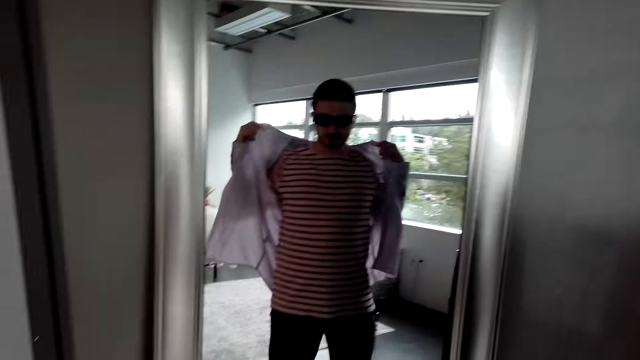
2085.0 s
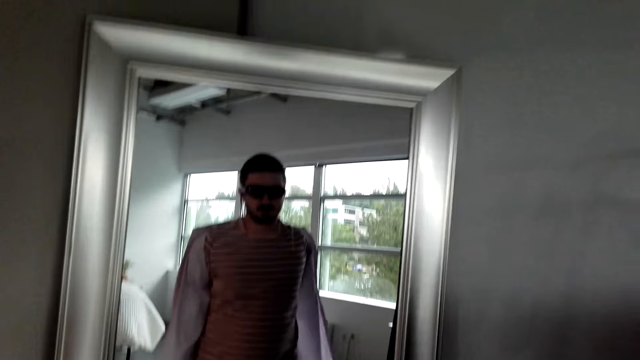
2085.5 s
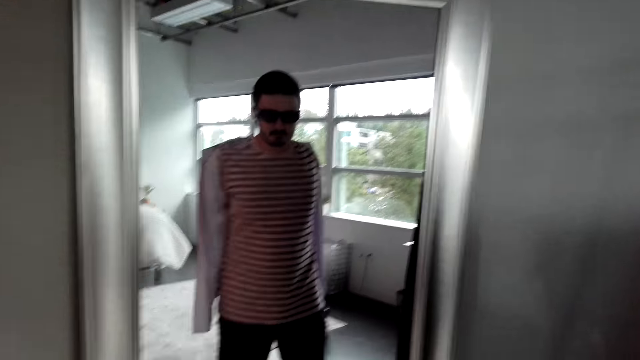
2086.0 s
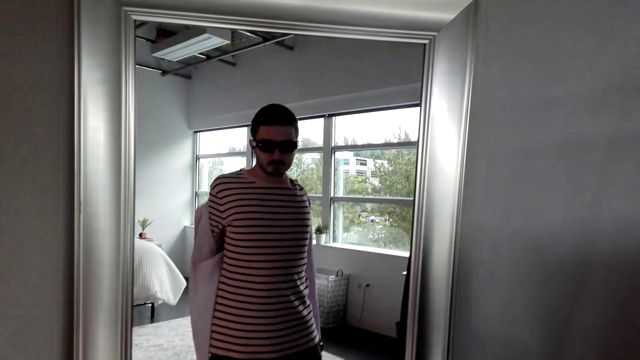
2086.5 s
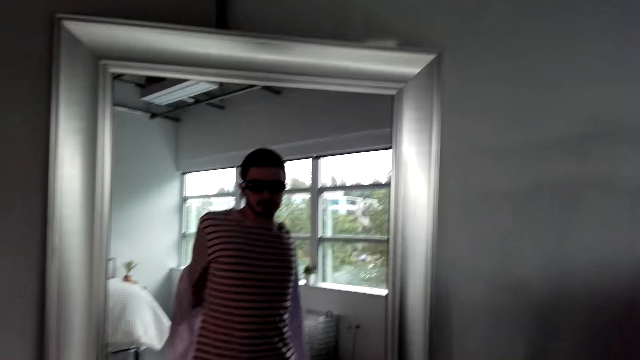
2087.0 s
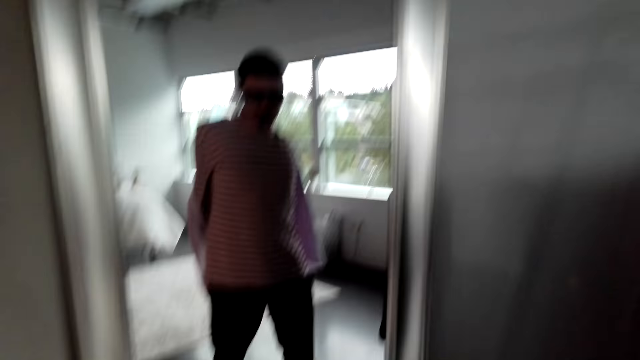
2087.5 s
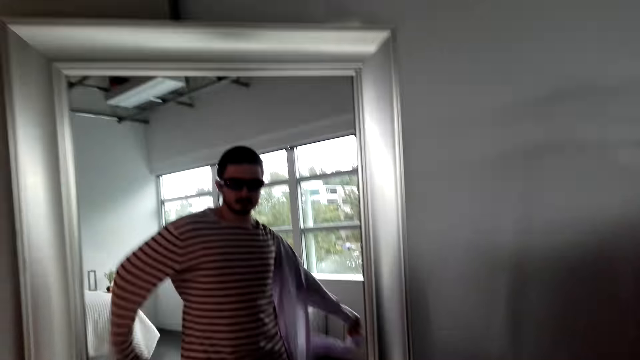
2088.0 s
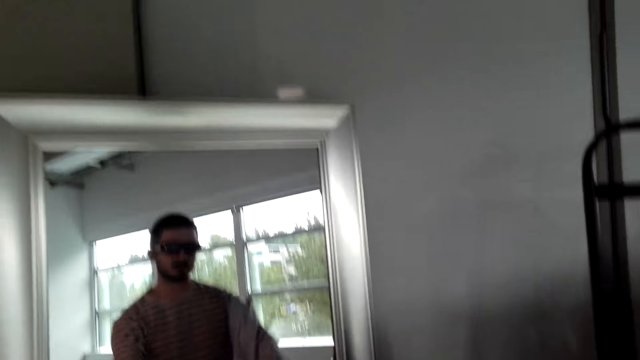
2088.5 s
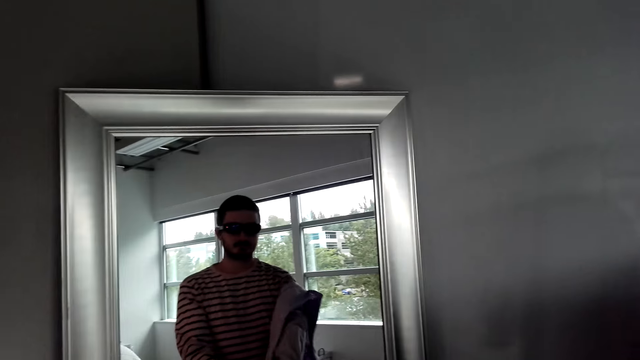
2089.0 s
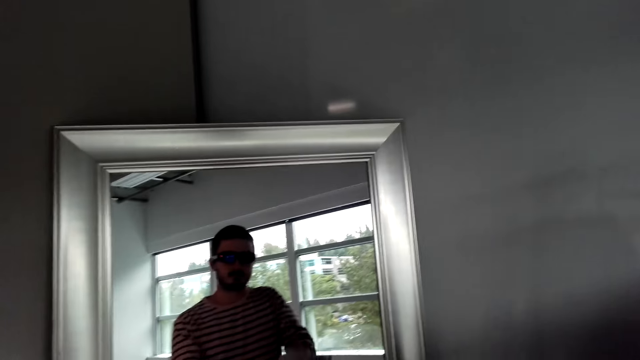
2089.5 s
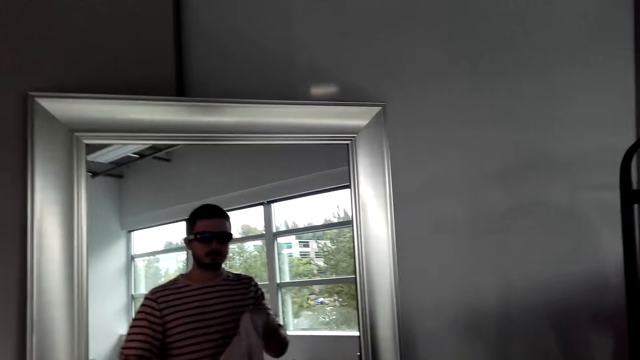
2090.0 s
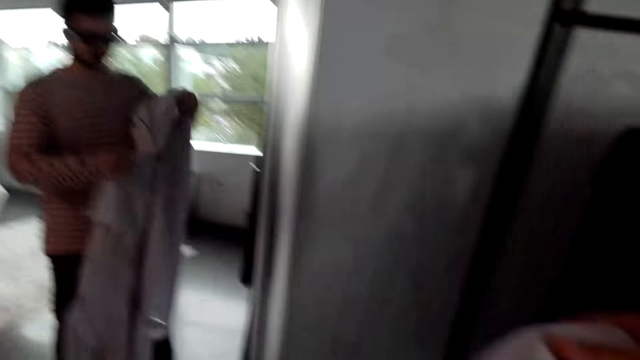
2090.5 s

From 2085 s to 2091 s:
The camera wearer removes the shirt.

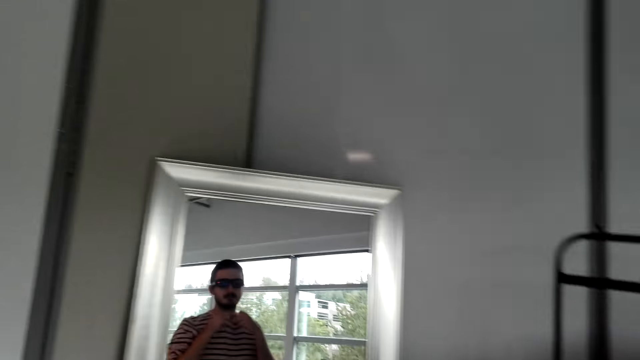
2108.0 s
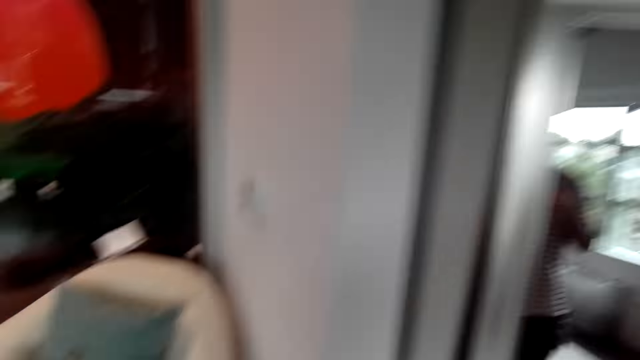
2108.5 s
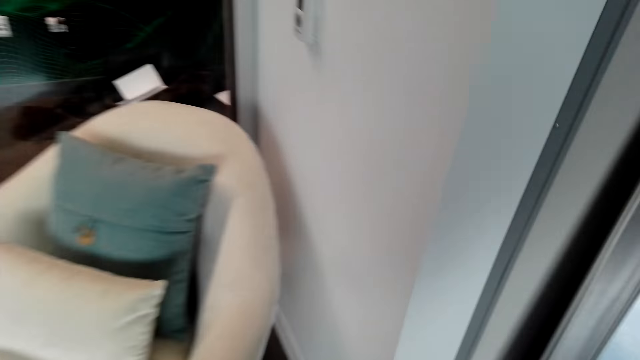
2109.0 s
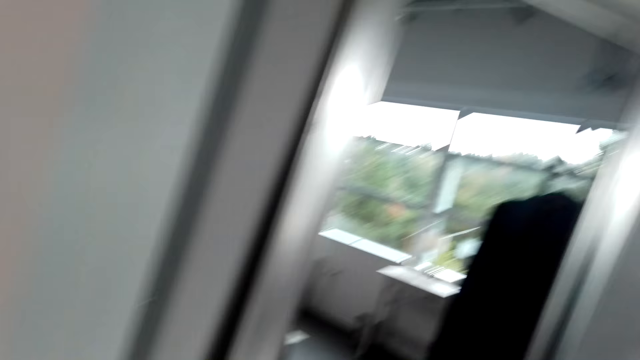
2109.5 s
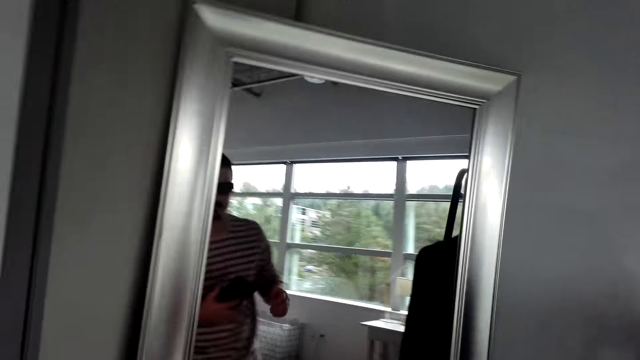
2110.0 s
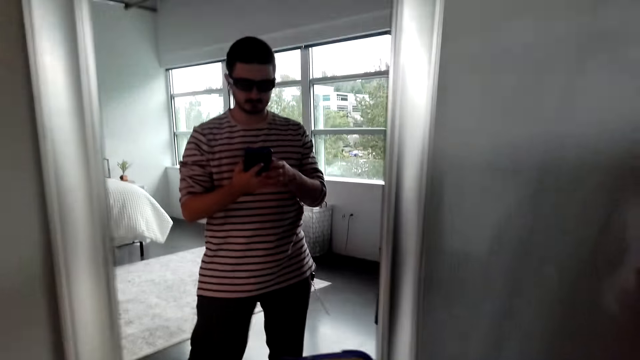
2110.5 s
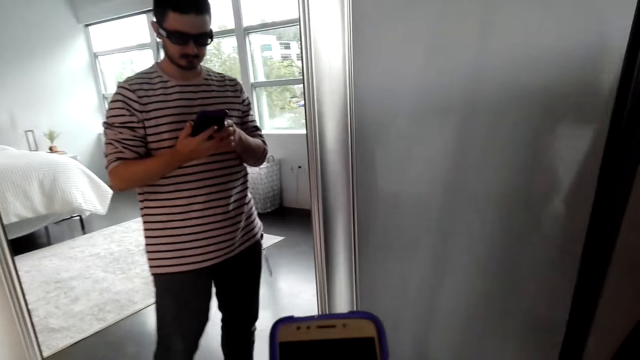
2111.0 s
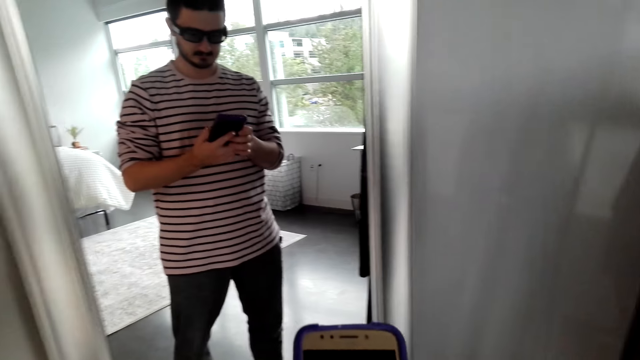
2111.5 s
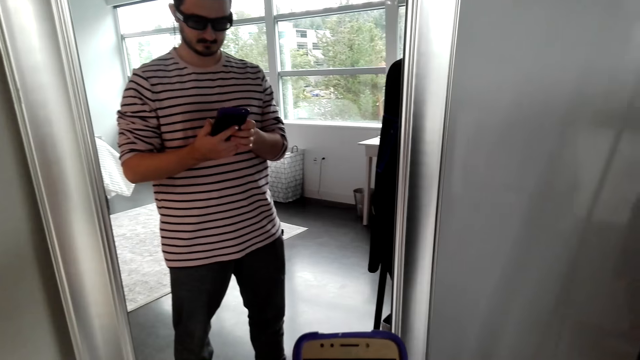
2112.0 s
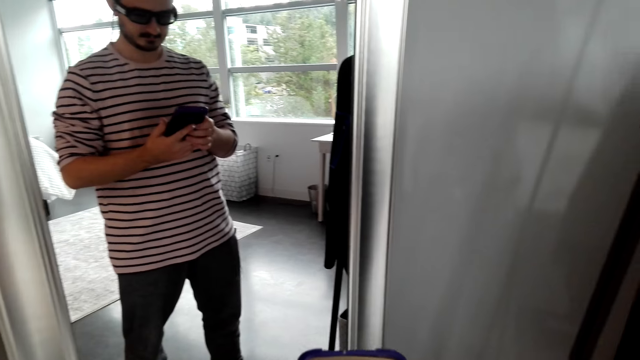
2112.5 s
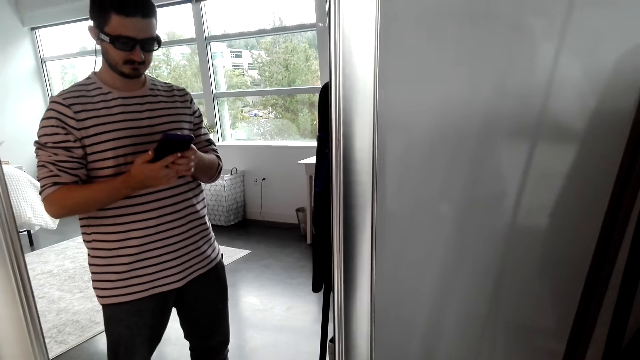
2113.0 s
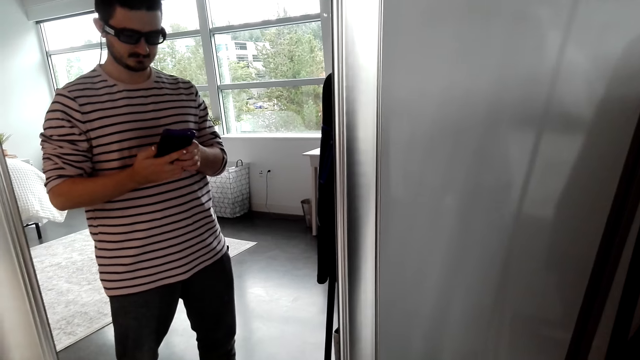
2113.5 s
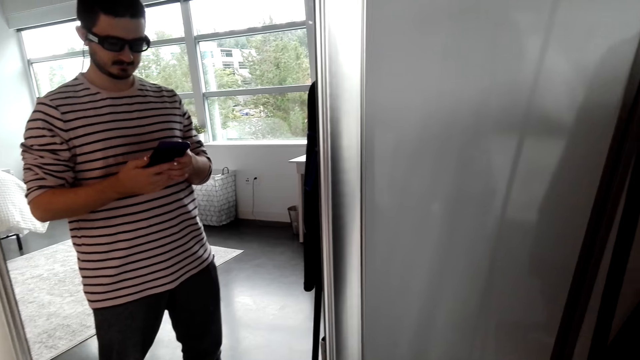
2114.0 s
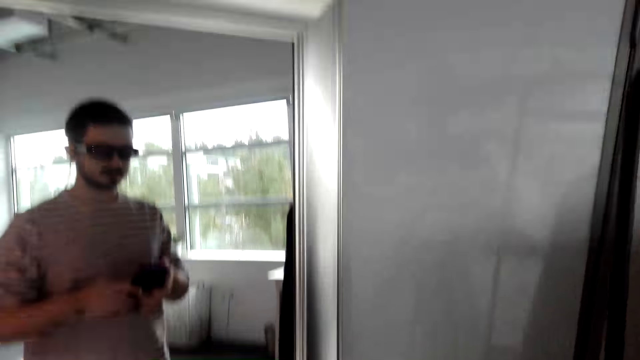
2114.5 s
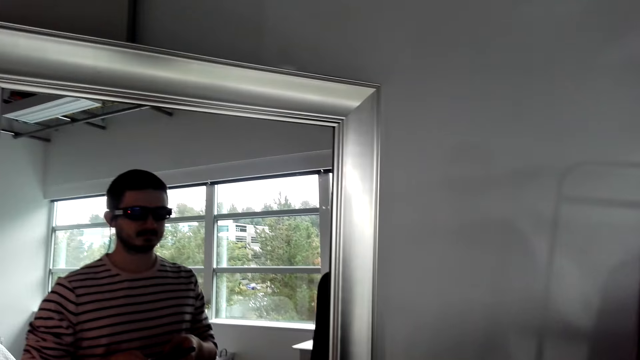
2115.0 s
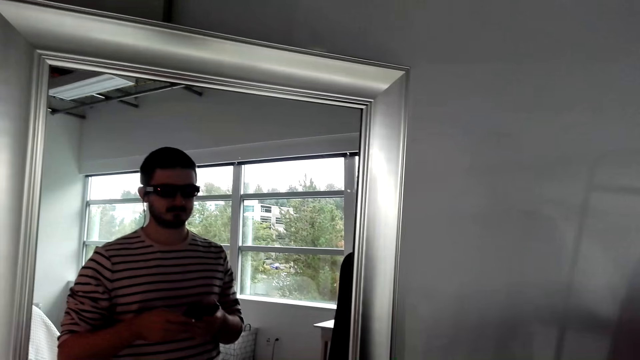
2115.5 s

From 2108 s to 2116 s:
The camera wearer moves. She presses the phone. She continues using her phone.

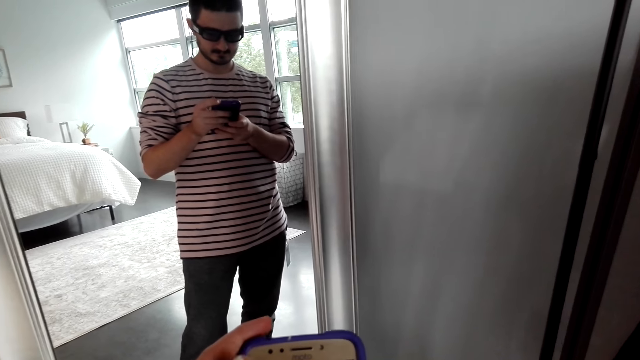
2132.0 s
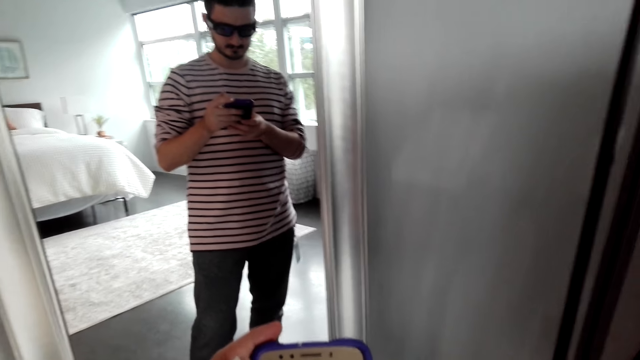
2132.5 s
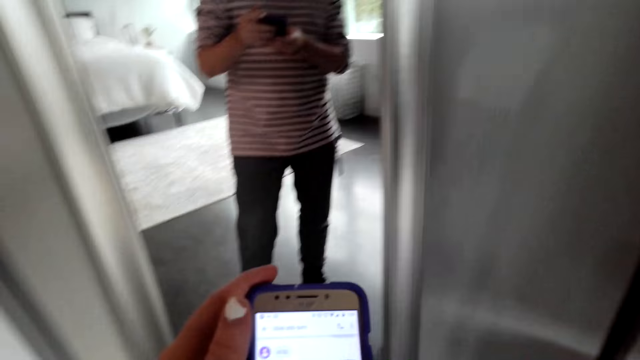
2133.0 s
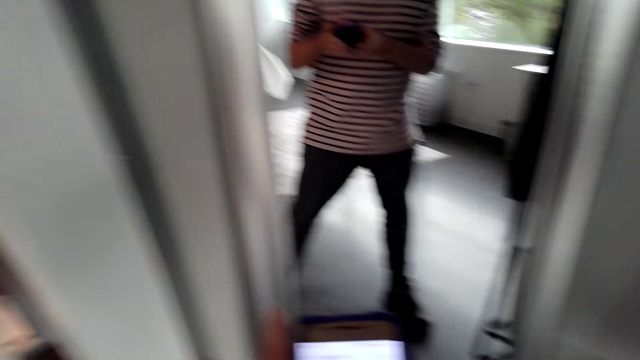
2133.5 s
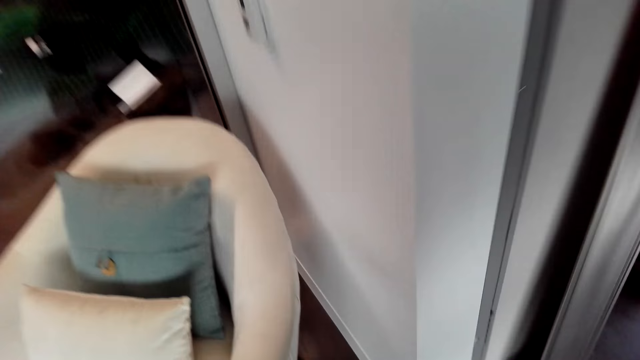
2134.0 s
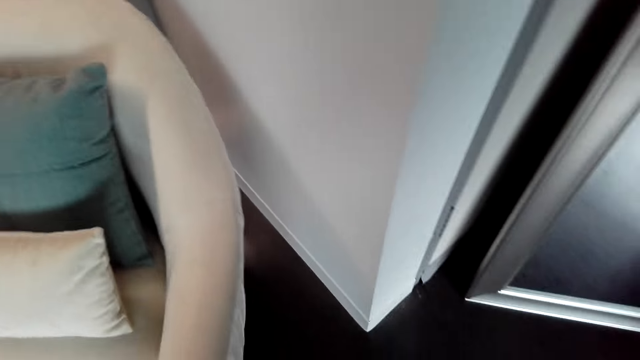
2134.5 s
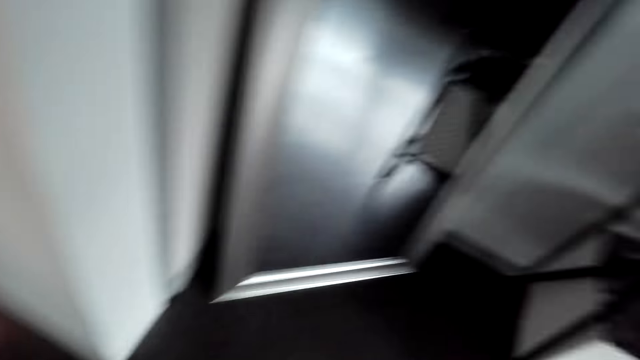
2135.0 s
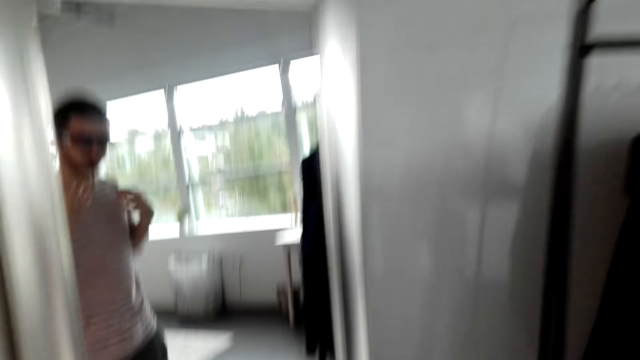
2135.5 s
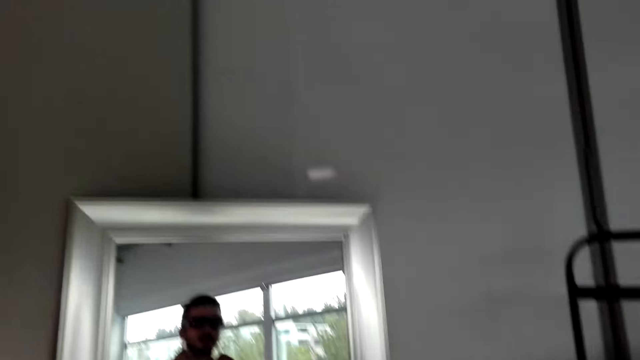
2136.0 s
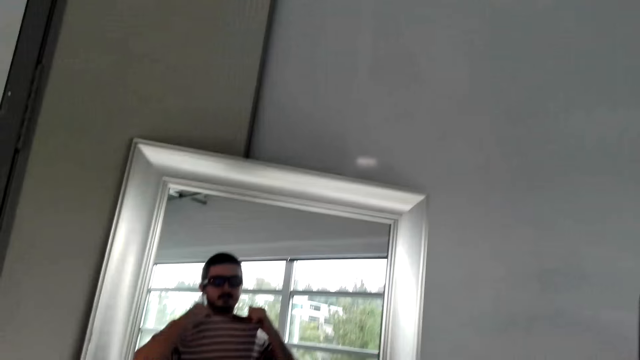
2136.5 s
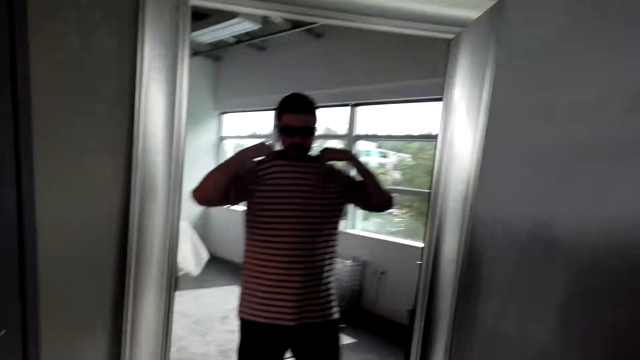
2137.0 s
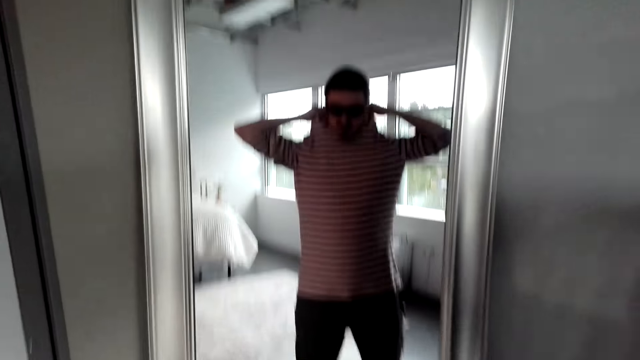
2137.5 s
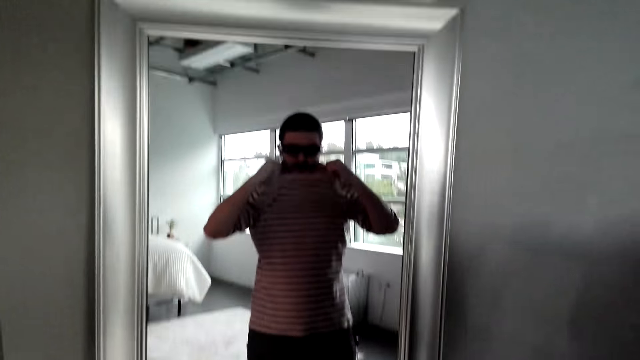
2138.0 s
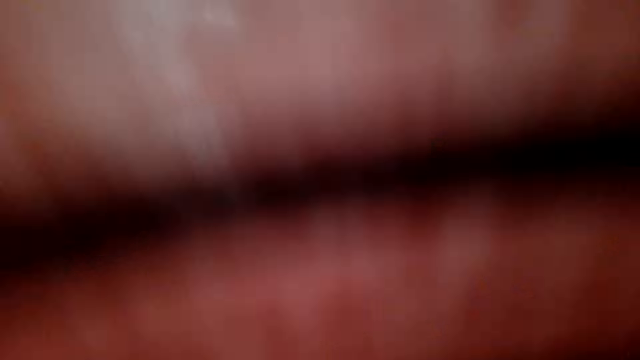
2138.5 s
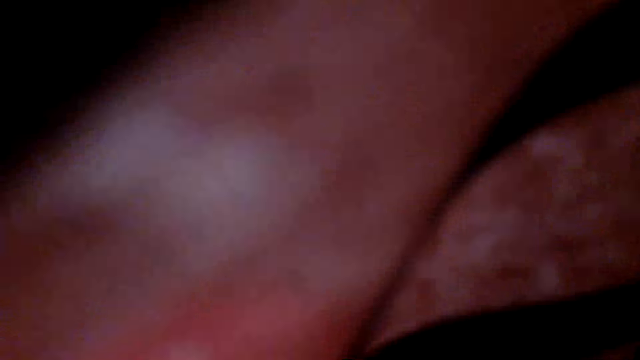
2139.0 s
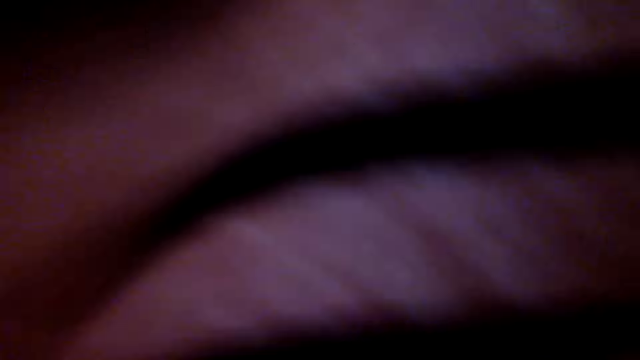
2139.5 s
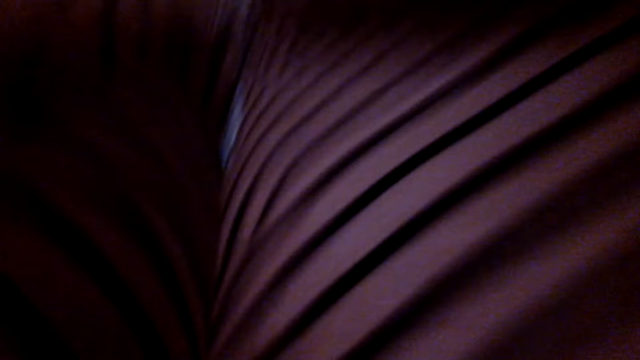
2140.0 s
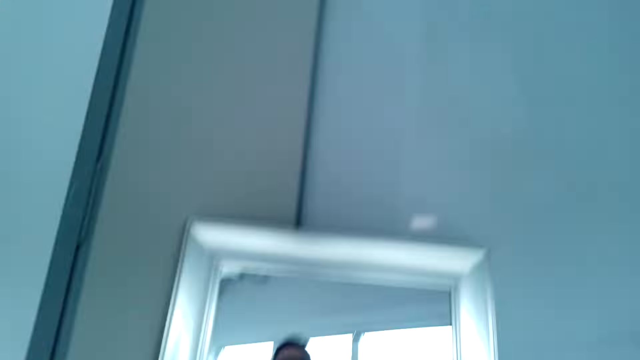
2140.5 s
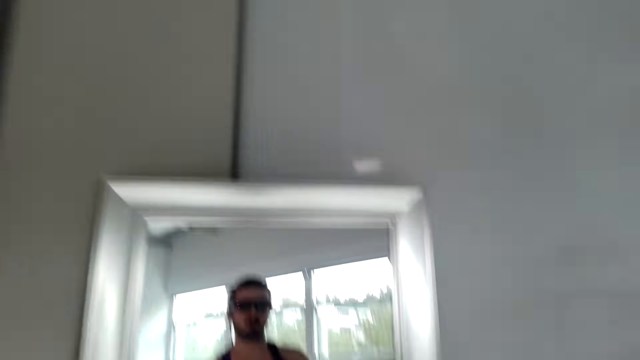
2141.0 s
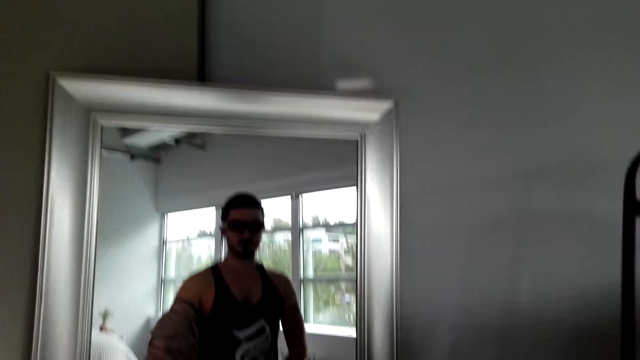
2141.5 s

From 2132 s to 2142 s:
The camera wearer moves. He looks at himself in the mirror. He removes the t-shirt.
